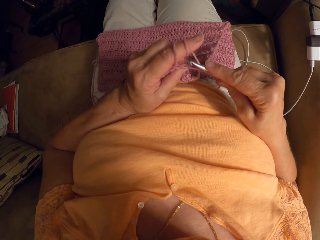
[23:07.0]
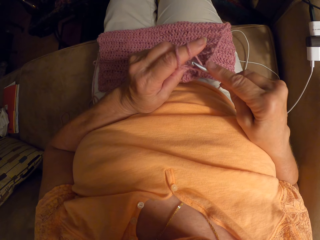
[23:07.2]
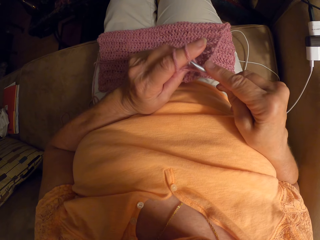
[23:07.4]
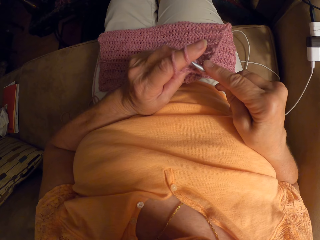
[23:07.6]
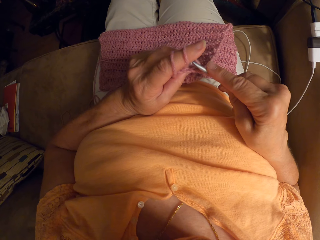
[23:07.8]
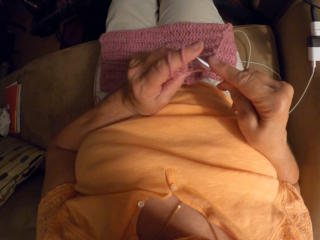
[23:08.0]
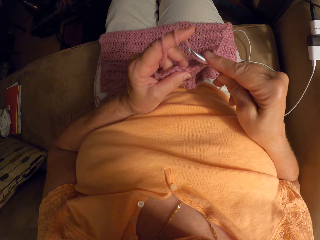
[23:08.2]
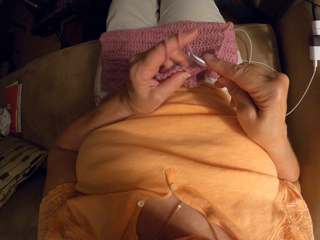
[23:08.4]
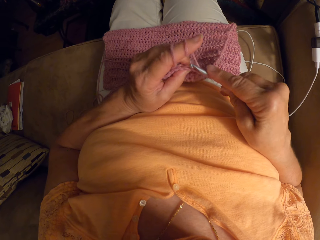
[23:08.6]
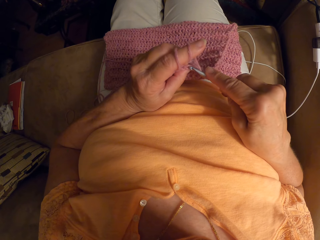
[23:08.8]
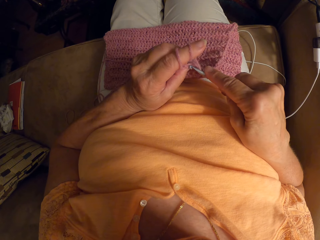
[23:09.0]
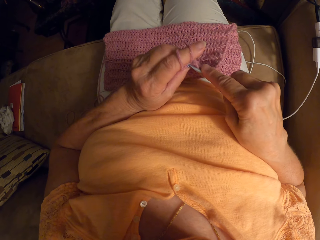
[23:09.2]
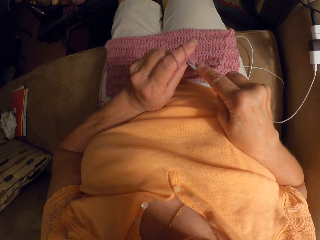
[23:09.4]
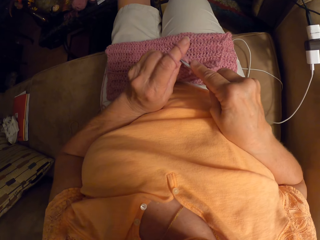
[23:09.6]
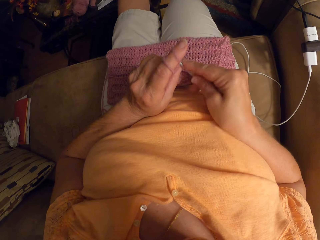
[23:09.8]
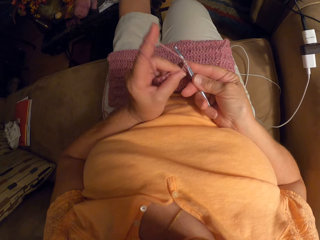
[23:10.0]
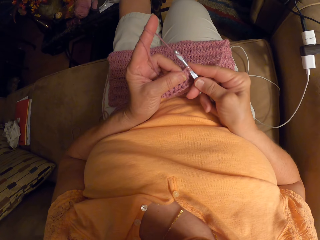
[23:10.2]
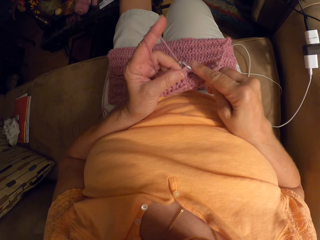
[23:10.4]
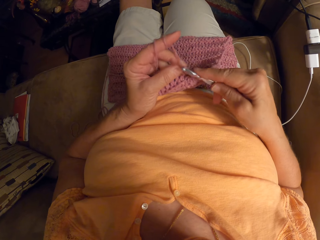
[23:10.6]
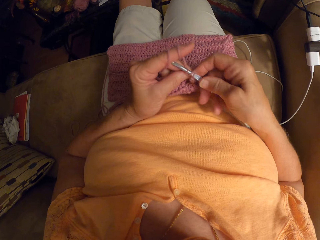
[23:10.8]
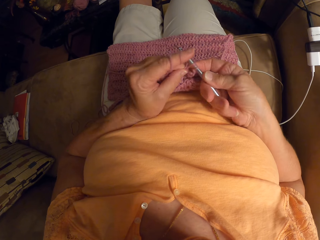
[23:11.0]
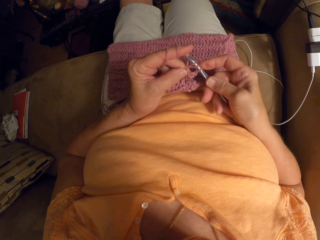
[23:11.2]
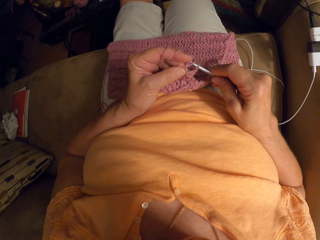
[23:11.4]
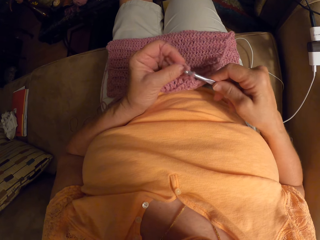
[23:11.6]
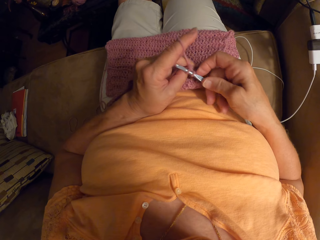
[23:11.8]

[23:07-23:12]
The camera wearer continues to crochet.

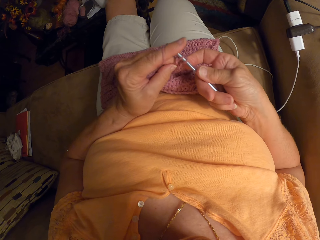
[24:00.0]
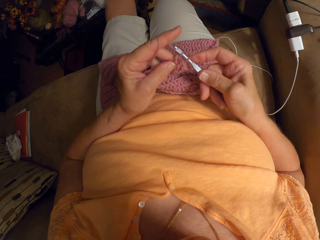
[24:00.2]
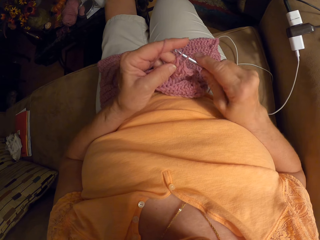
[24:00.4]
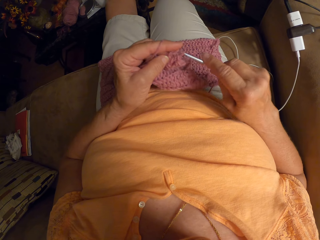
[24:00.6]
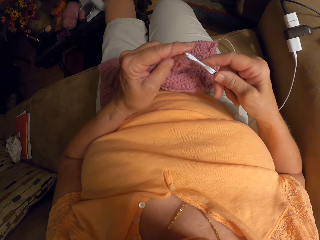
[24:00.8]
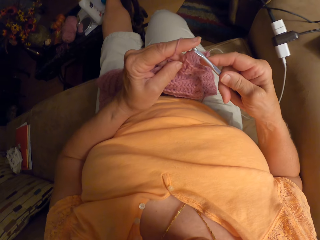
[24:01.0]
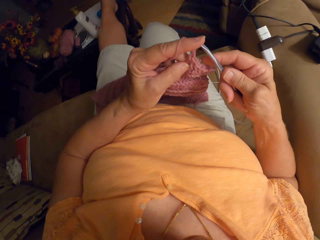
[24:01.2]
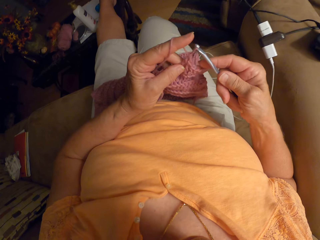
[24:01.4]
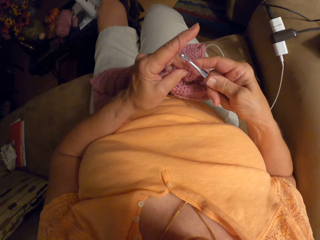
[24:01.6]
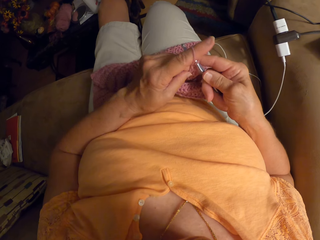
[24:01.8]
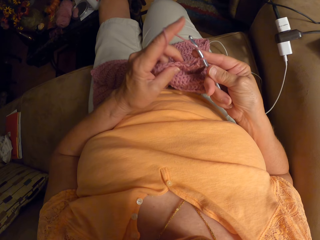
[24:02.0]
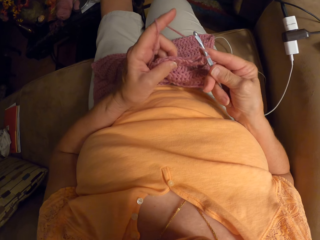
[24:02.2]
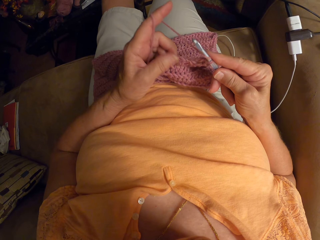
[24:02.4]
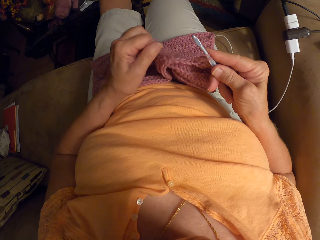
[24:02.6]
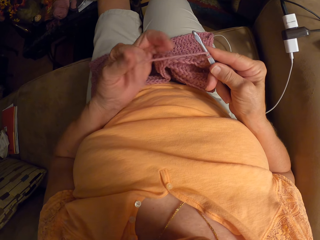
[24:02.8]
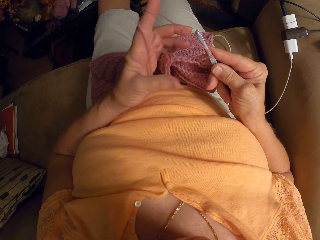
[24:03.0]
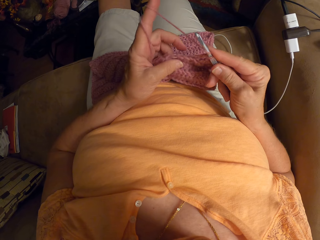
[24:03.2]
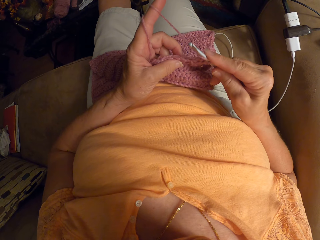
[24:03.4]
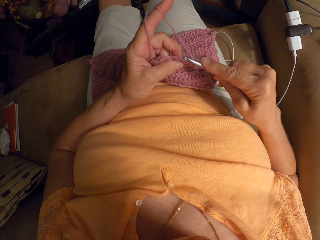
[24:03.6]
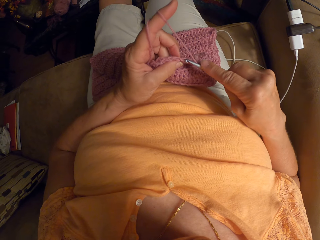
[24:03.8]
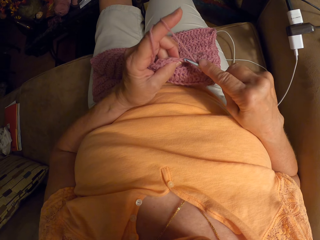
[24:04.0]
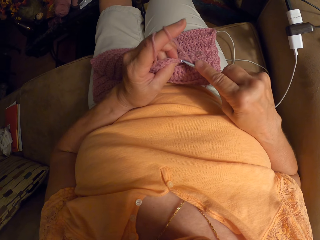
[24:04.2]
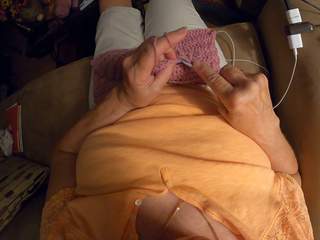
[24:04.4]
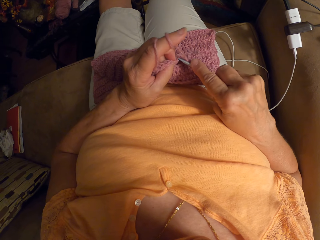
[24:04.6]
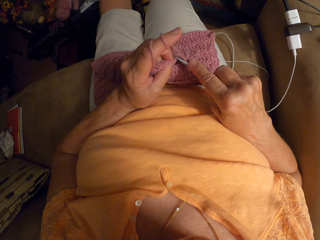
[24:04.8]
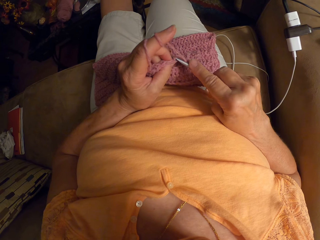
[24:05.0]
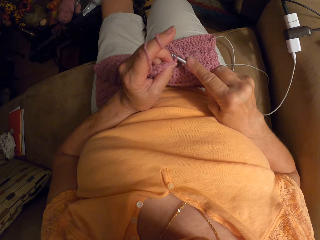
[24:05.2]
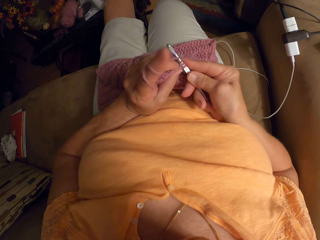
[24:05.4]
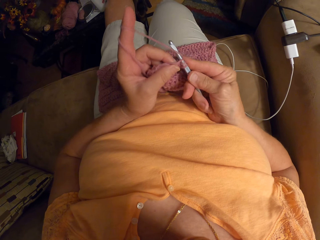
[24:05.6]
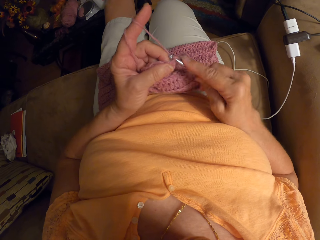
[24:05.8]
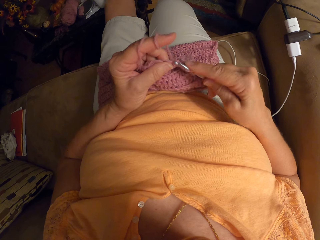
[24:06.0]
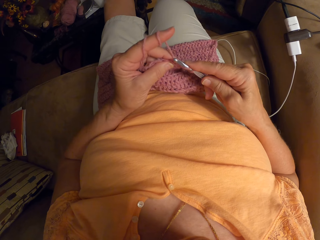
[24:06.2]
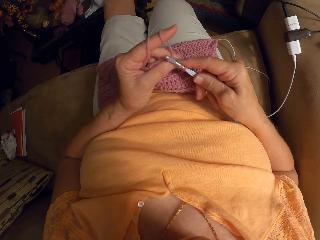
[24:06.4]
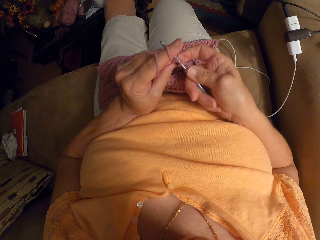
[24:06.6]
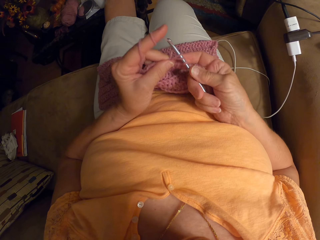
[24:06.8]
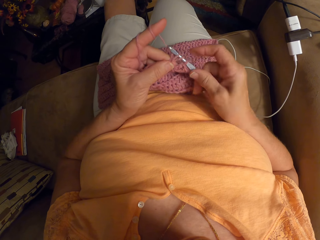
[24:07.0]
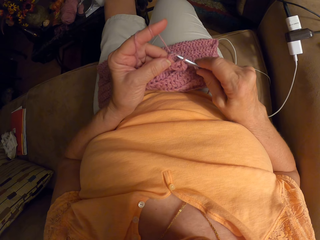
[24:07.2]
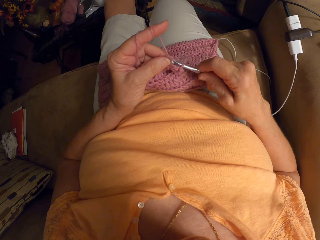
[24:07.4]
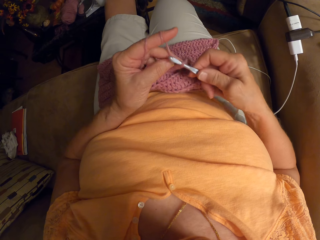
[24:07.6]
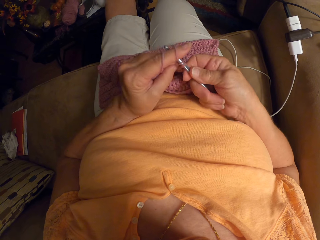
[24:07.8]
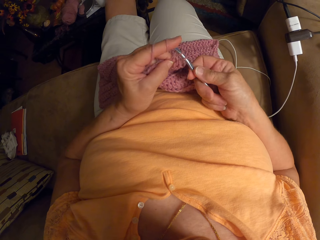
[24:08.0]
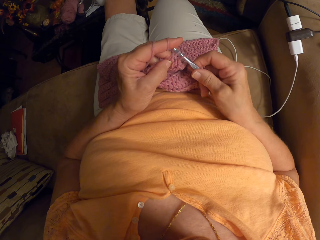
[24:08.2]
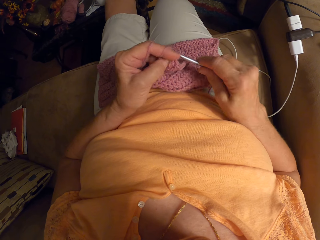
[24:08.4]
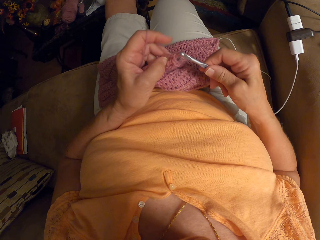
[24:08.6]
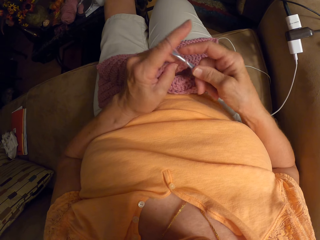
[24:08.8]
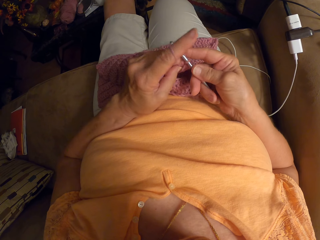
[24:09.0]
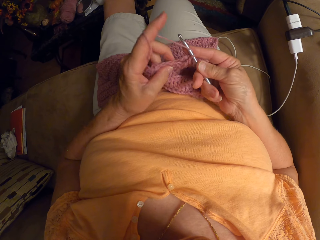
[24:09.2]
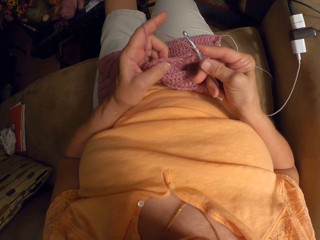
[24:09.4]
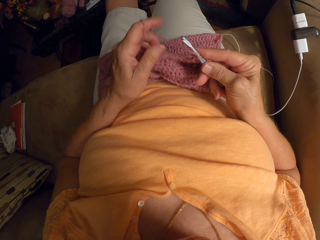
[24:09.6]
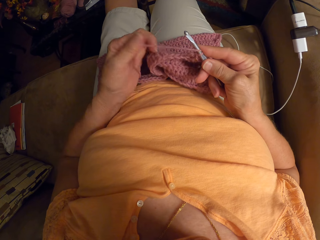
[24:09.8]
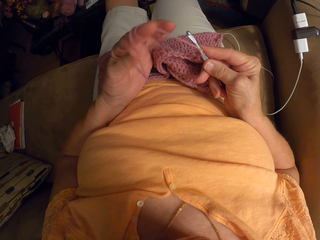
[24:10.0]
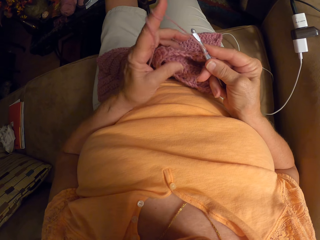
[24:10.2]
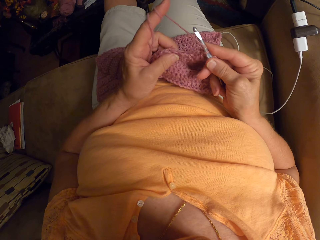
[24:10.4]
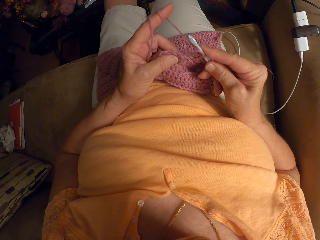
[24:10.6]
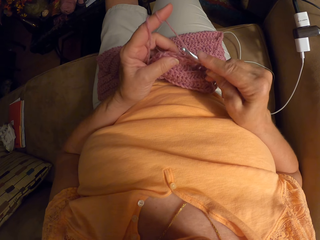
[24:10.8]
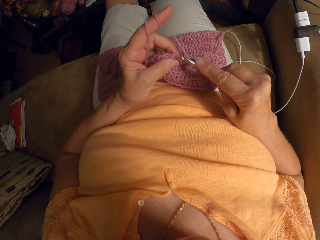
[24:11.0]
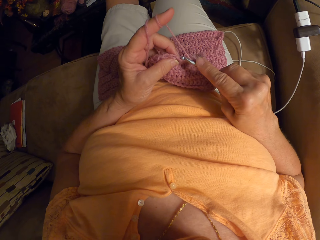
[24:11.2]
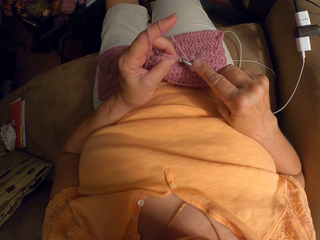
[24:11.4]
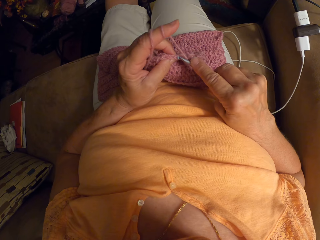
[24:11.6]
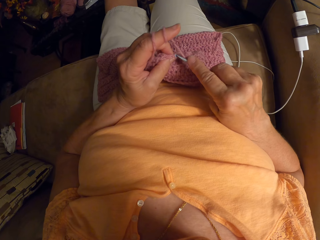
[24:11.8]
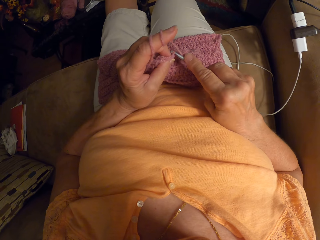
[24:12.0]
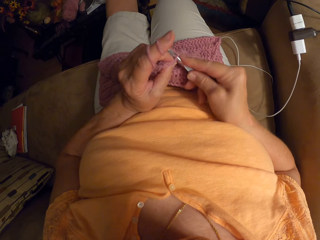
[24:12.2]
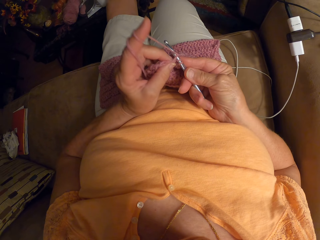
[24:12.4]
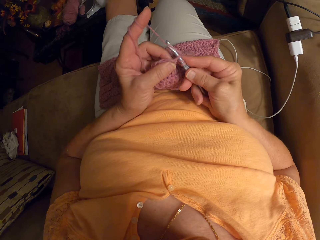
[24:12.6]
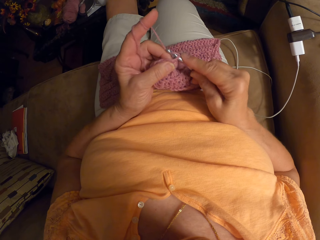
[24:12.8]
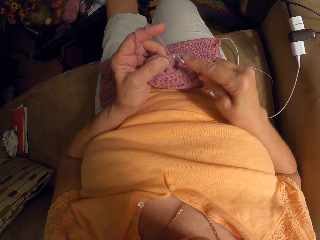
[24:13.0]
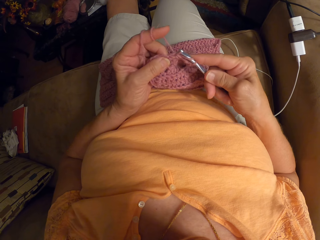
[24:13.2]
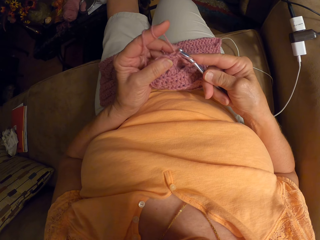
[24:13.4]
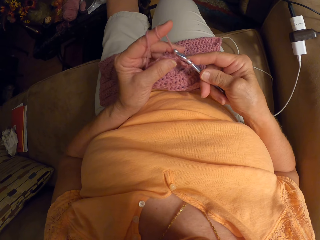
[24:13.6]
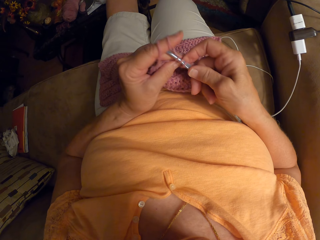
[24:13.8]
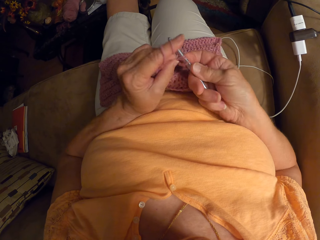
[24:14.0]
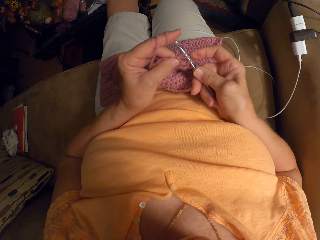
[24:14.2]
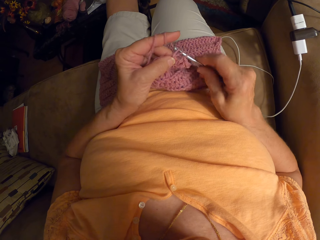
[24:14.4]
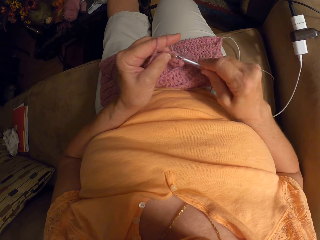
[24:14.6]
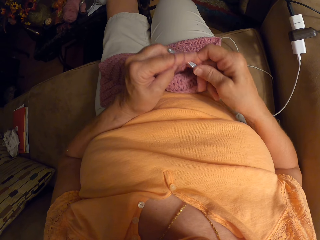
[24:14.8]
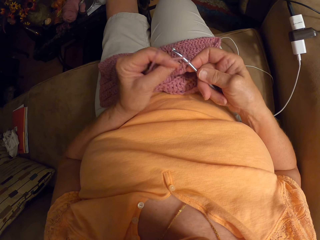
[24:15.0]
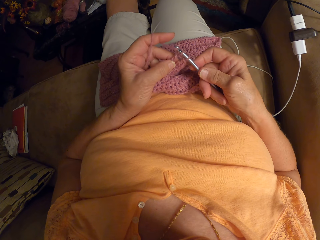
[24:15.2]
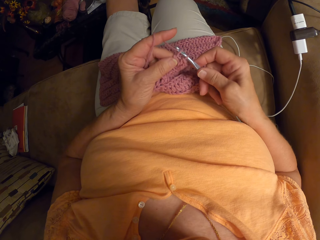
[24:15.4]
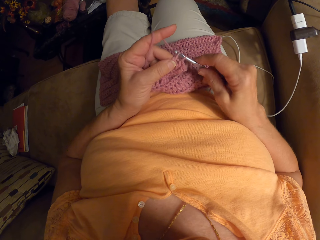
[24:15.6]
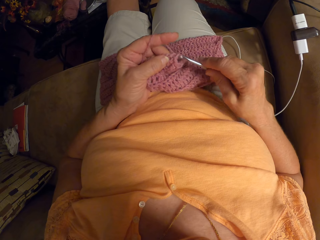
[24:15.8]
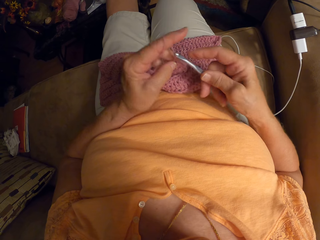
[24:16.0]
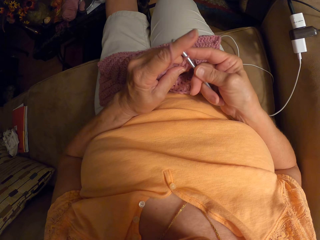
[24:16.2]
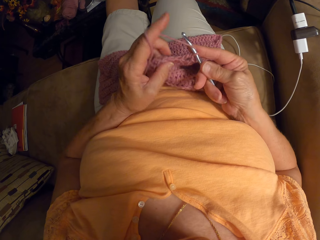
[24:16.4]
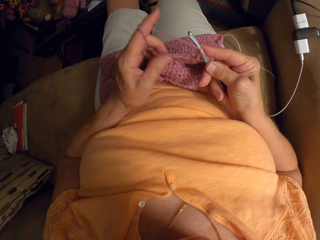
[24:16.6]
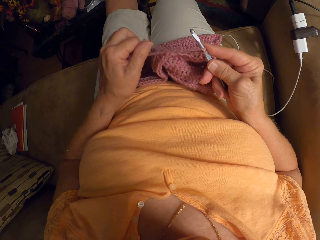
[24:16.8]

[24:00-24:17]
The camera wearer lifts the fabric. She folds the thread around her finger. She continues weaving.
